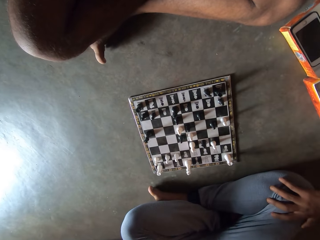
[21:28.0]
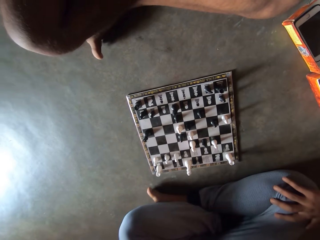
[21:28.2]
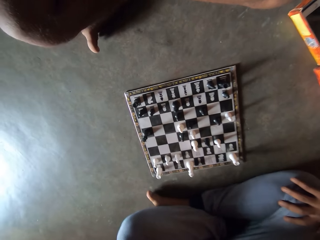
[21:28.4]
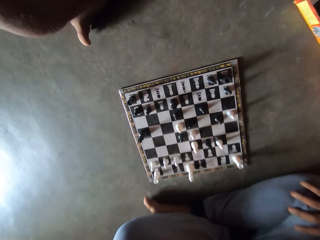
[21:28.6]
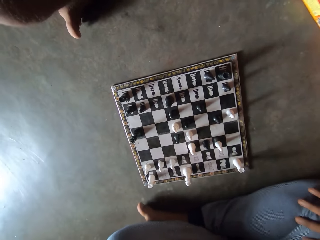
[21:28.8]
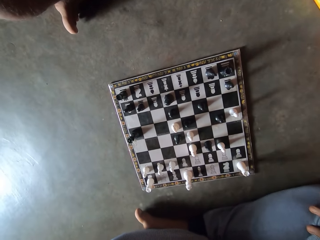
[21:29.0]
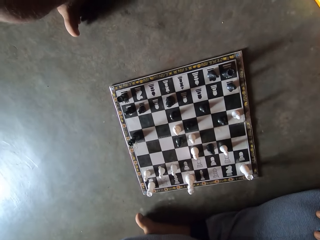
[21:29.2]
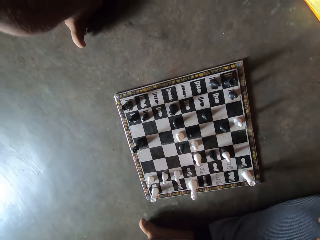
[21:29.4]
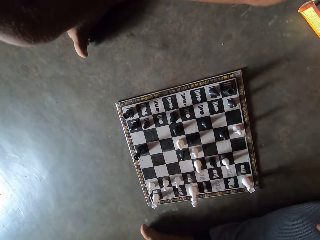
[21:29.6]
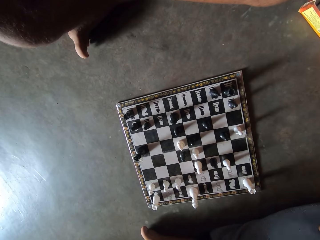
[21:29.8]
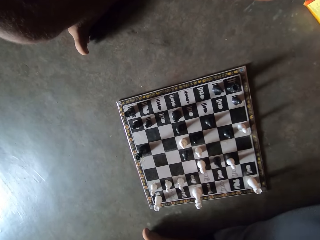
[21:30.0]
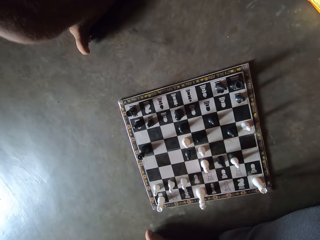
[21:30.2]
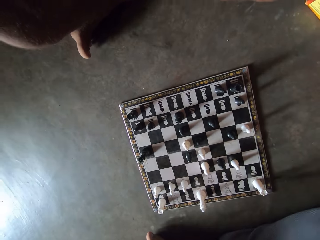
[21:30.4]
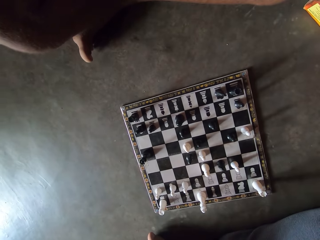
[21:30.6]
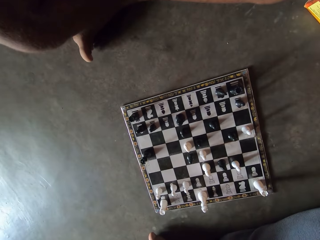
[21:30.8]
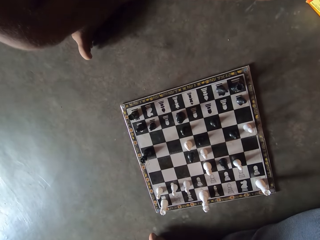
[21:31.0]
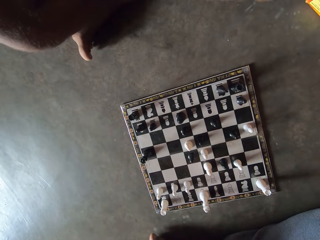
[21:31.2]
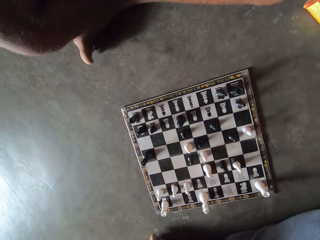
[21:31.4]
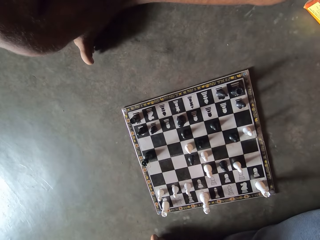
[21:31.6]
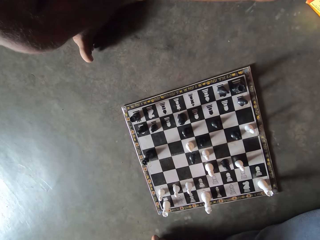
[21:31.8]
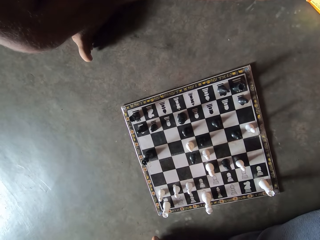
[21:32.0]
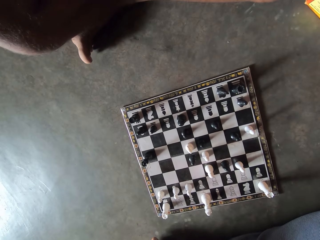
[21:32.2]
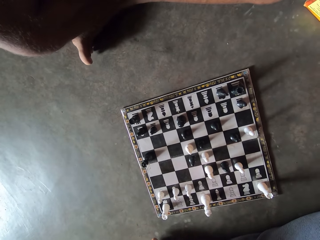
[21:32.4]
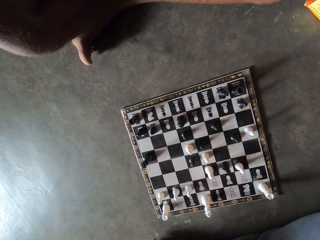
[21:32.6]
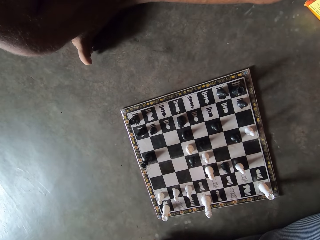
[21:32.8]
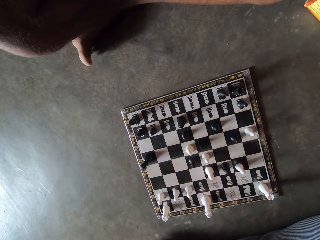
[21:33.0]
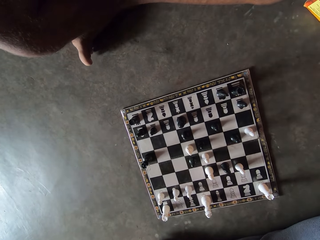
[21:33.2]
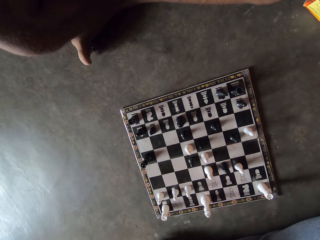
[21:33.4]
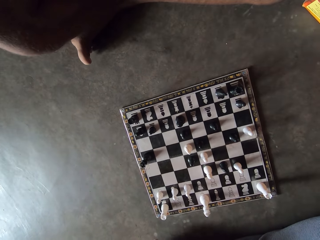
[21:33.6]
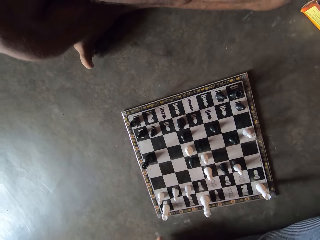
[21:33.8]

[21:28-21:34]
The camera wearer stares at the chess board.

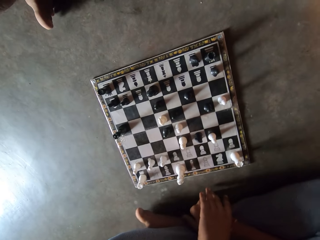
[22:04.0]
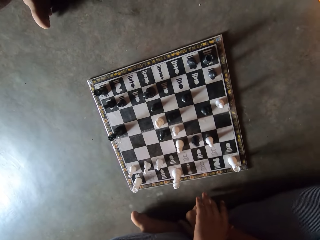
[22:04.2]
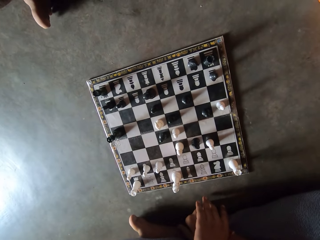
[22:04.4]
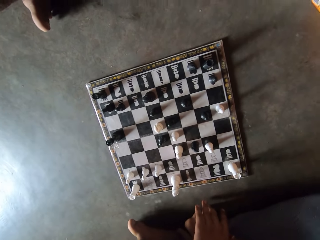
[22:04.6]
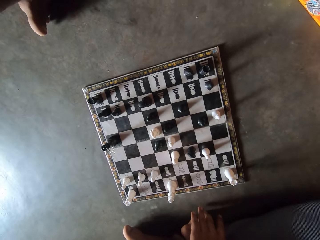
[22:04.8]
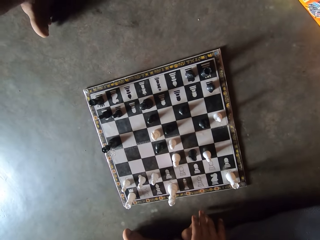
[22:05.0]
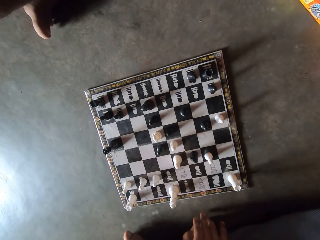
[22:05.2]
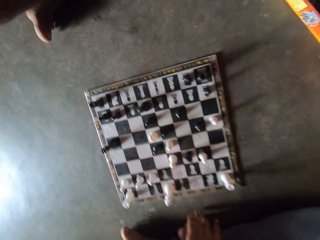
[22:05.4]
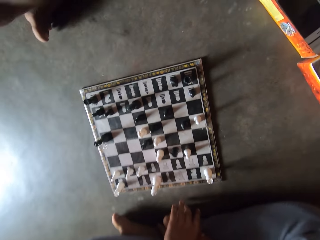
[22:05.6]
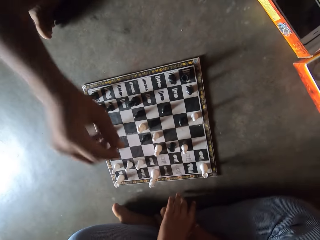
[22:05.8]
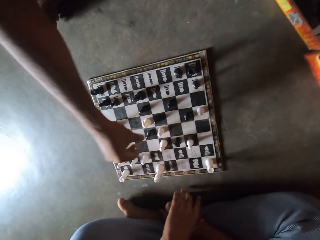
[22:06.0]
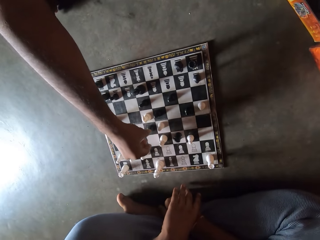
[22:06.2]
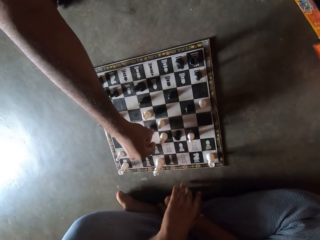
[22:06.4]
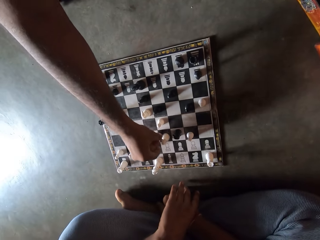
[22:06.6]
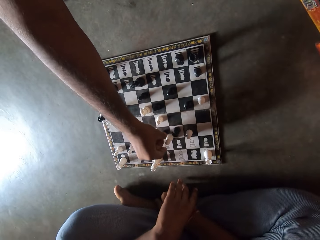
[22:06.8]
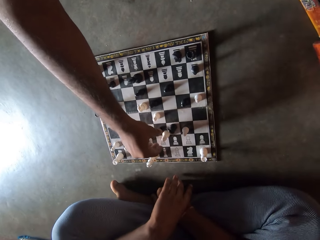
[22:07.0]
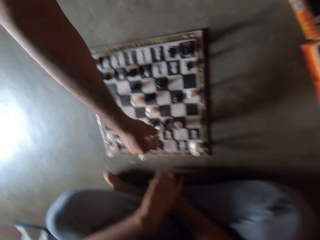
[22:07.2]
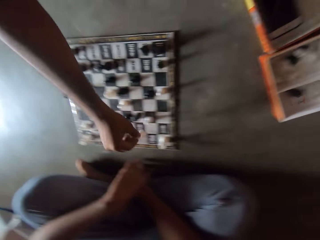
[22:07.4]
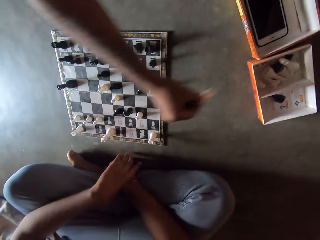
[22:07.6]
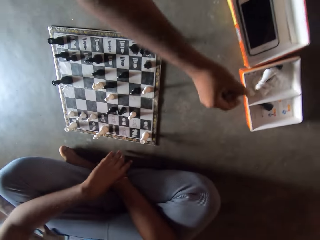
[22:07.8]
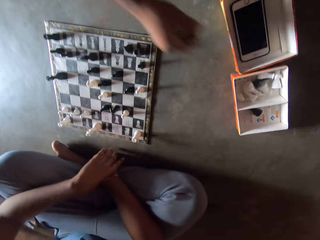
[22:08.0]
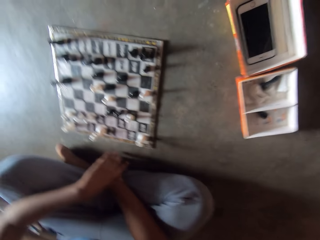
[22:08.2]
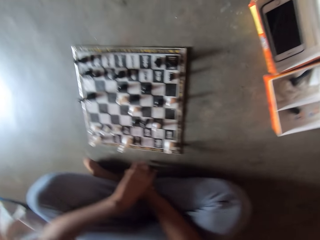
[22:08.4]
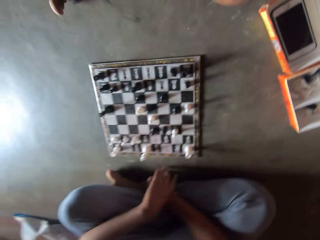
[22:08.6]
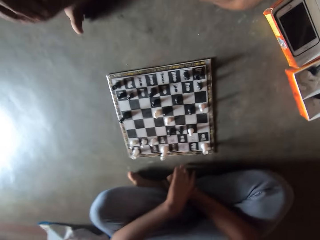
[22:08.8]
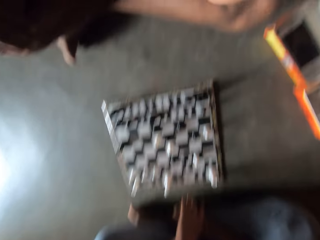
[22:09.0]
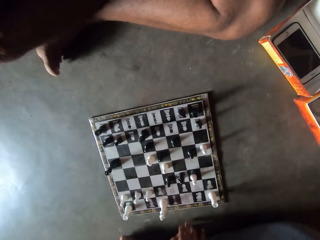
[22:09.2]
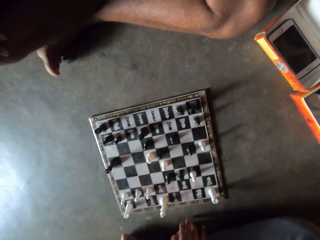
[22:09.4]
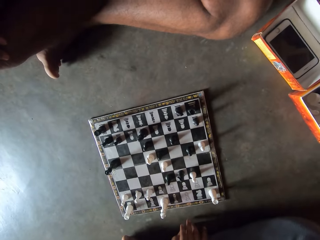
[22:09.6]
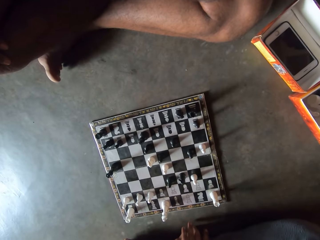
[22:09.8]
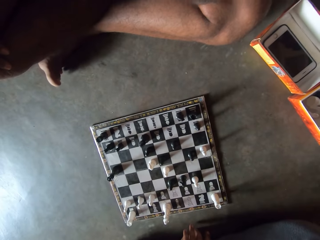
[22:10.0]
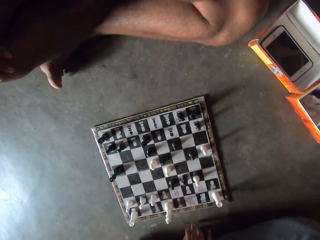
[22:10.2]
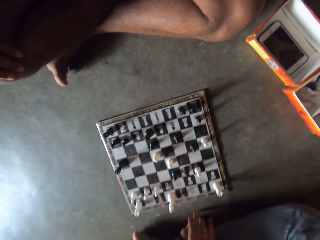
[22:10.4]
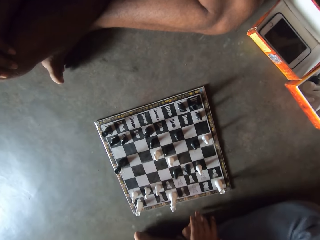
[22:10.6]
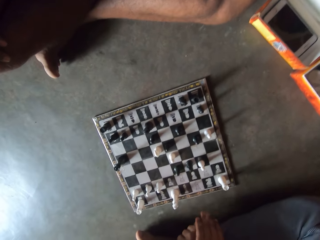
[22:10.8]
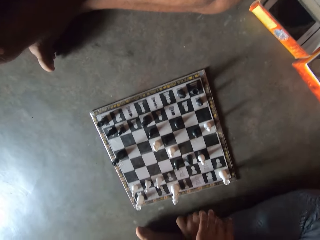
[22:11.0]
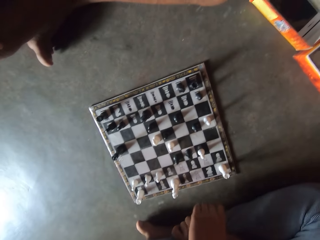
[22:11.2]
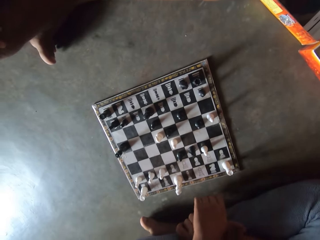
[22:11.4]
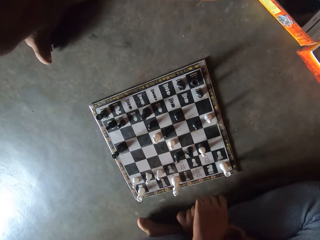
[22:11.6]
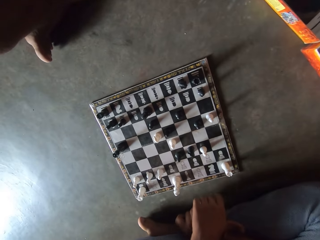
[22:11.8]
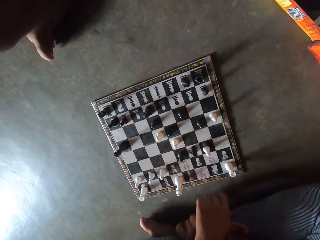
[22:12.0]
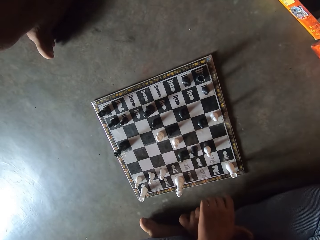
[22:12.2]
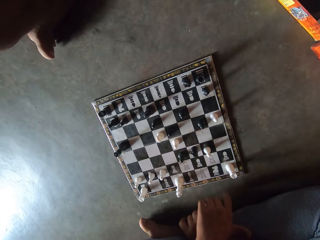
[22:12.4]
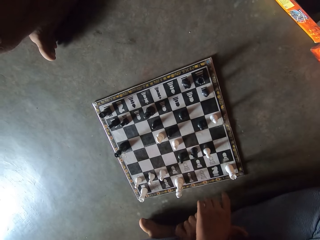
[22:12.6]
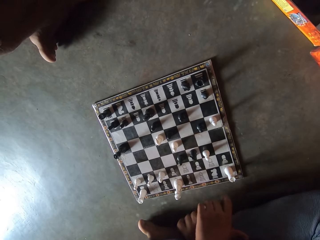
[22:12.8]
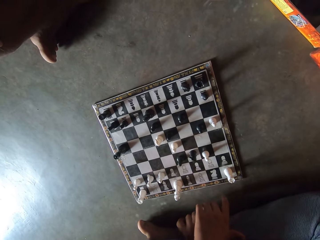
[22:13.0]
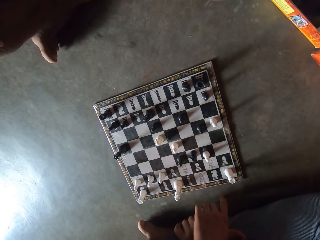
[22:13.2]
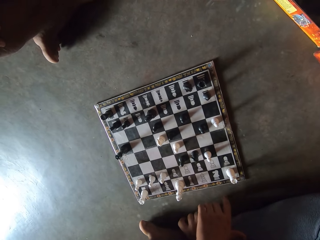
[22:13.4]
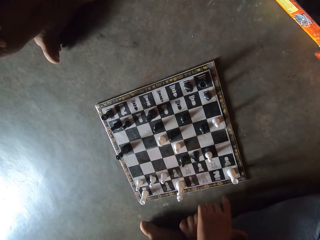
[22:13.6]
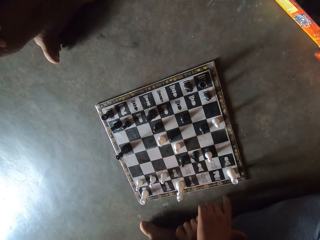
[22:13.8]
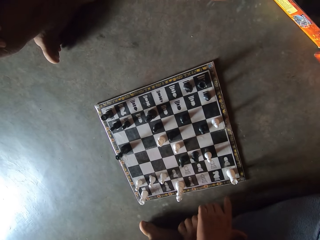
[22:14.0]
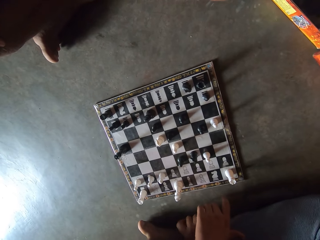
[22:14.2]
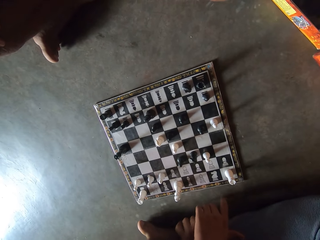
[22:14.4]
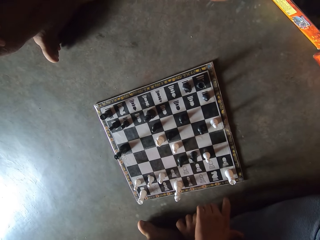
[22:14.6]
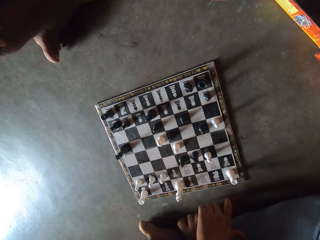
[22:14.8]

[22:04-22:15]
The camera wearer makes a move on the chess board with his right hand. A man plays chess. The camera wearer picks up a chess piece with his right hand and drops the chess piece in a carton on the floor with his right hand. The man puts a chess piece into a container. The camera wearer stares at the chess board.

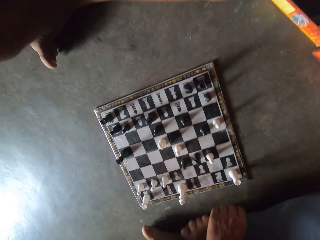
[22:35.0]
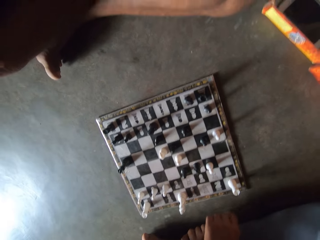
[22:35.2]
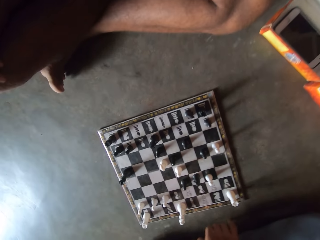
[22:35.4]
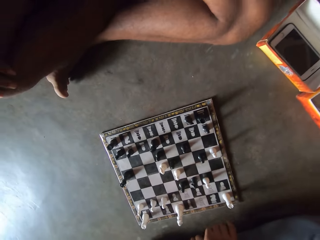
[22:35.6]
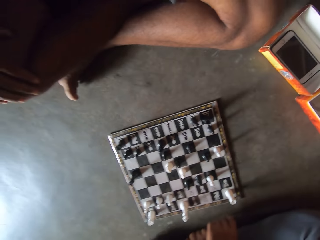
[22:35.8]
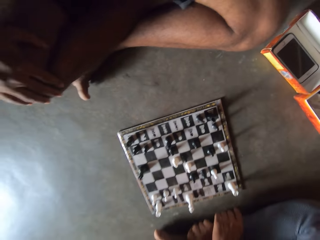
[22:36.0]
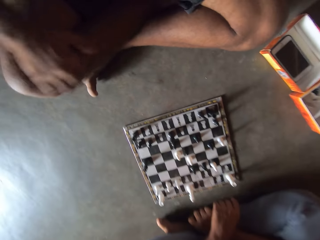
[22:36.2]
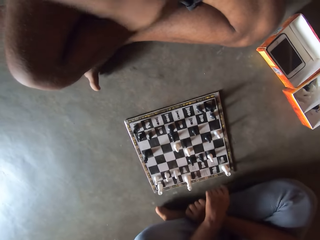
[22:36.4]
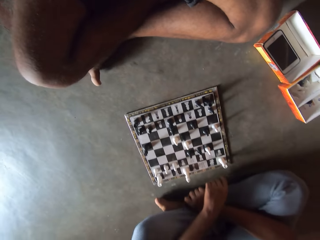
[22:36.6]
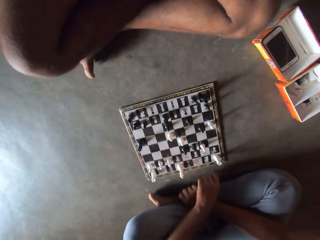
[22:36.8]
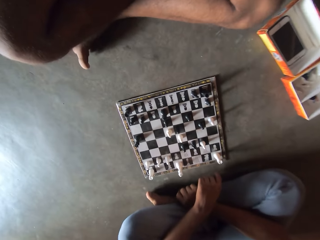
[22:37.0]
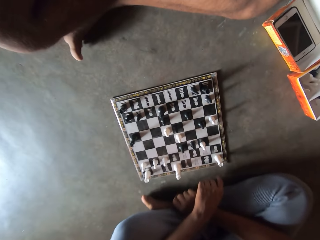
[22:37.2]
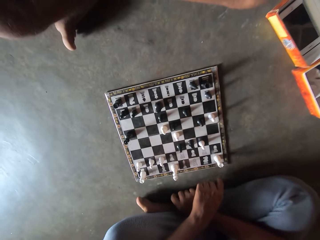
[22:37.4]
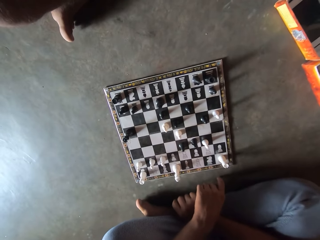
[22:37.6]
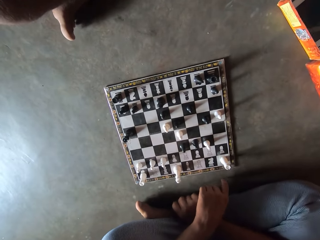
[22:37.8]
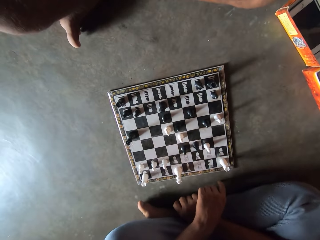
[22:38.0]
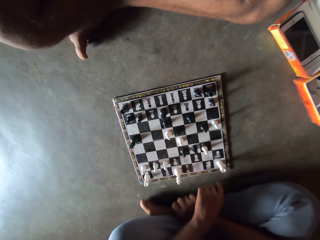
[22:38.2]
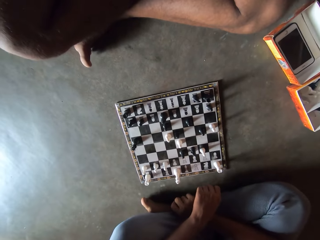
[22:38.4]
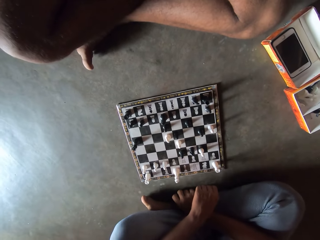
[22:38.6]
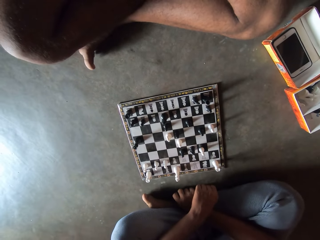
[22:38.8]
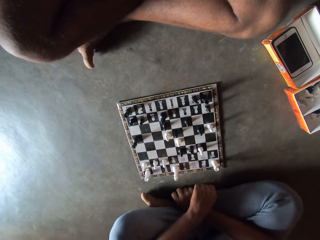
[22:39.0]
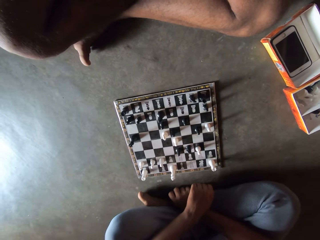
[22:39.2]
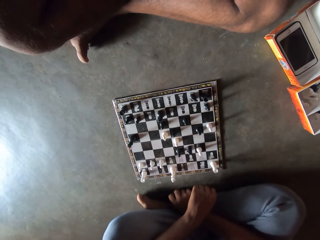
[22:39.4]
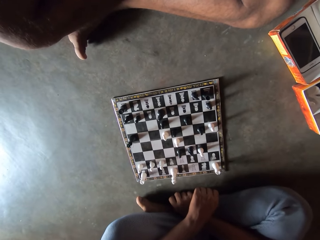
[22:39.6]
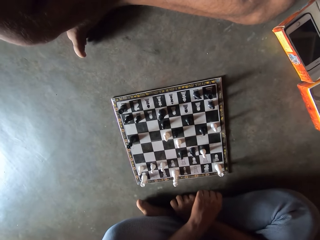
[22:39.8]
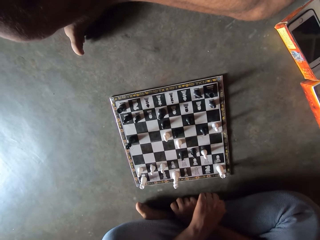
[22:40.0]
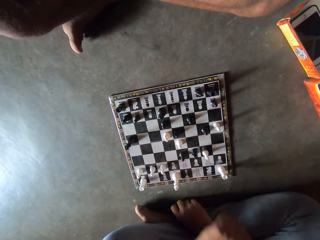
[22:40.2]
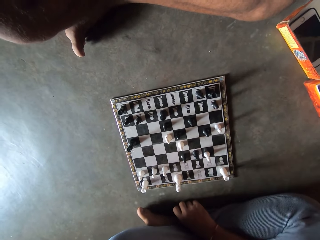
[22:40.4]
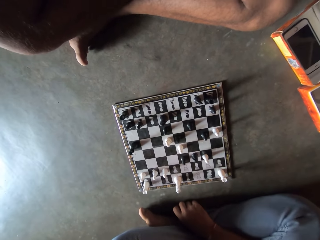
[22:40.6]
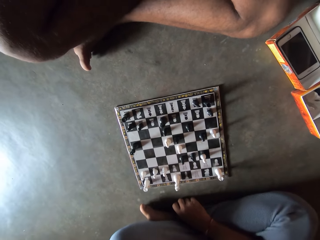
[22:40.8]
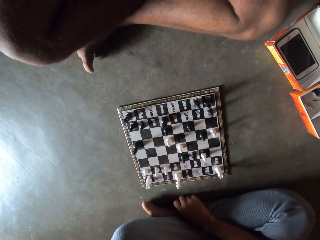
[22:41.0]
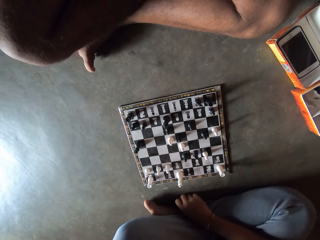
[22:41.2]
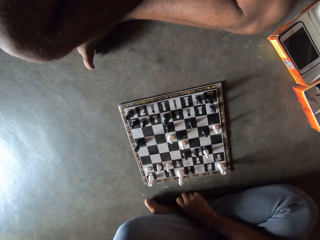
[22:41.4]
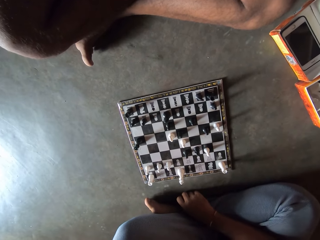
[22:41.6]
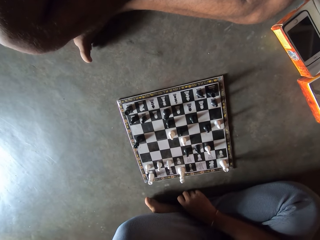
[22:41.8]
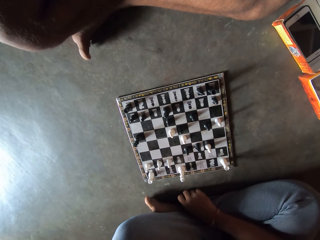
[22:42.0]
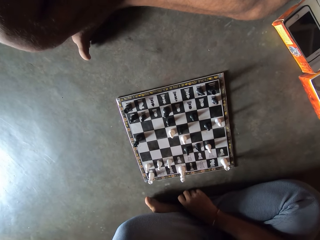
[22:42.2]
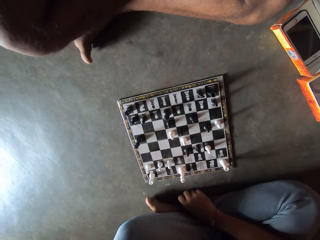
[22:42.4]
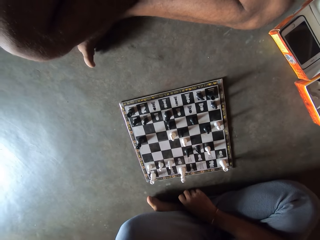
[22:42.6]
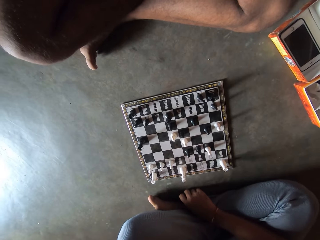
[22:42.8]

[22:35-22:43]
A man fidgets. The camera wearer stares at the chess board.
